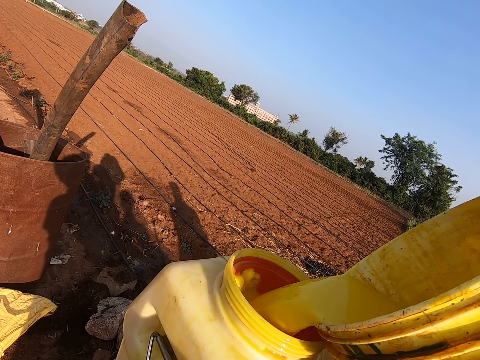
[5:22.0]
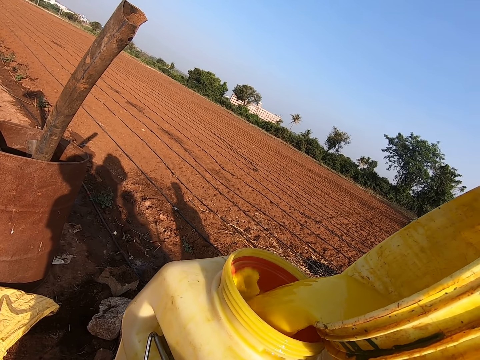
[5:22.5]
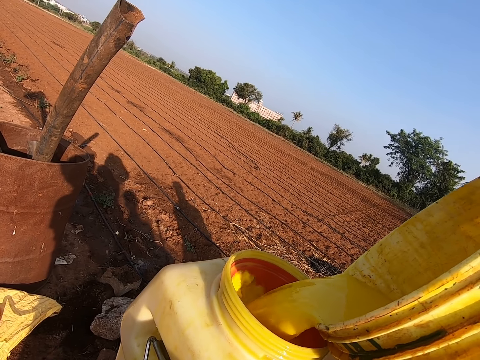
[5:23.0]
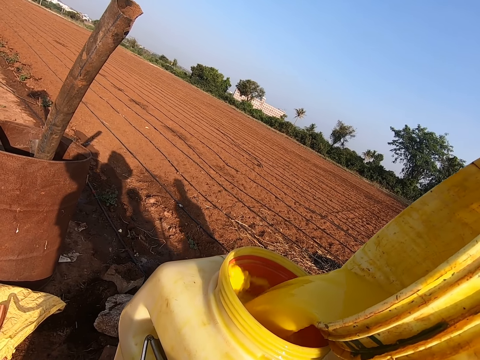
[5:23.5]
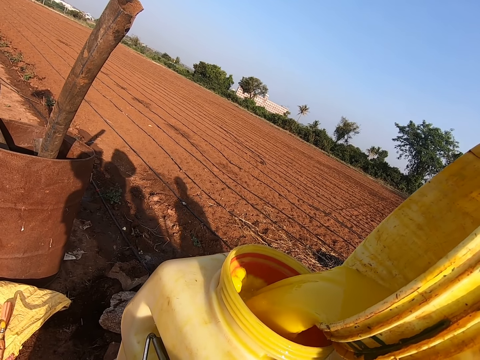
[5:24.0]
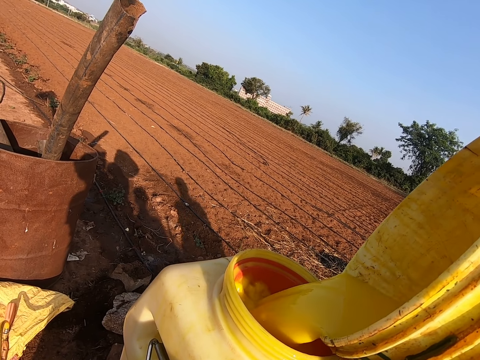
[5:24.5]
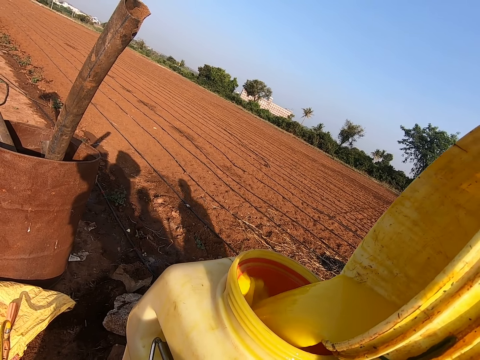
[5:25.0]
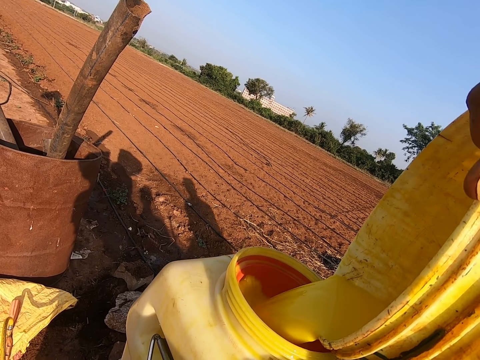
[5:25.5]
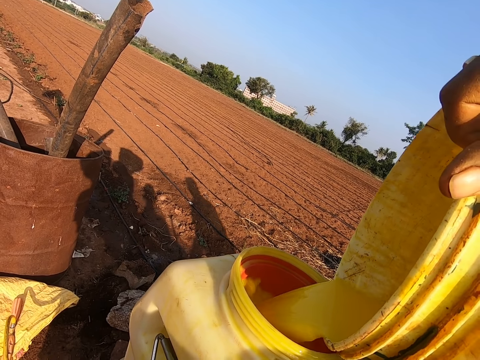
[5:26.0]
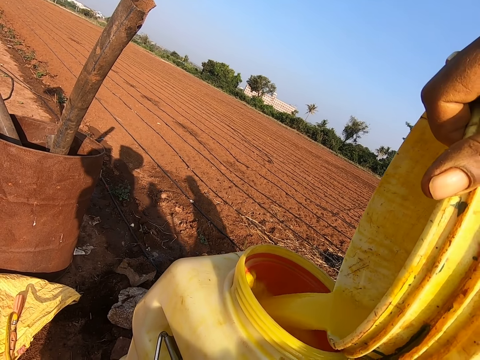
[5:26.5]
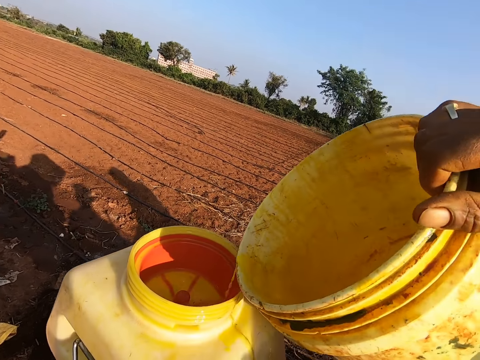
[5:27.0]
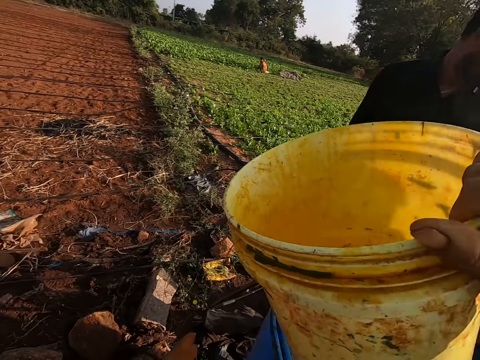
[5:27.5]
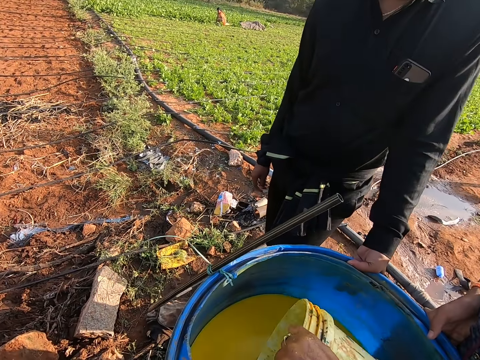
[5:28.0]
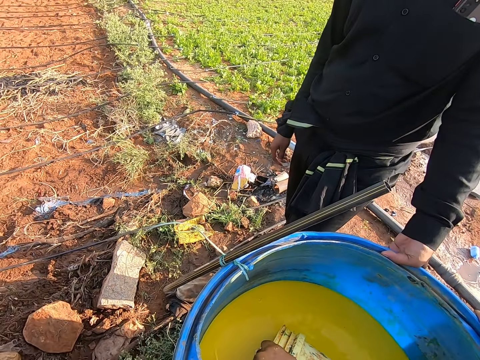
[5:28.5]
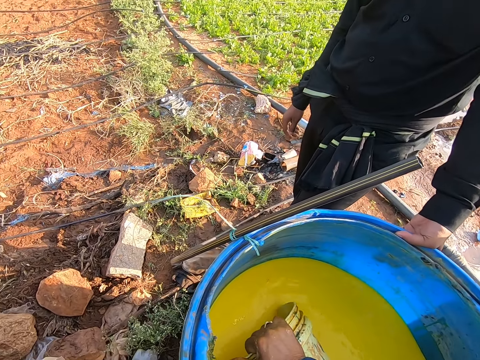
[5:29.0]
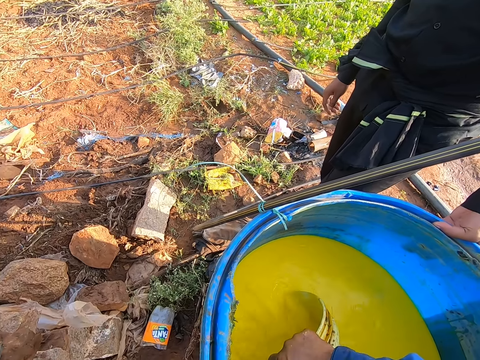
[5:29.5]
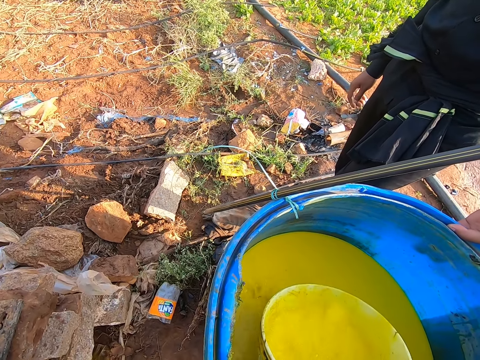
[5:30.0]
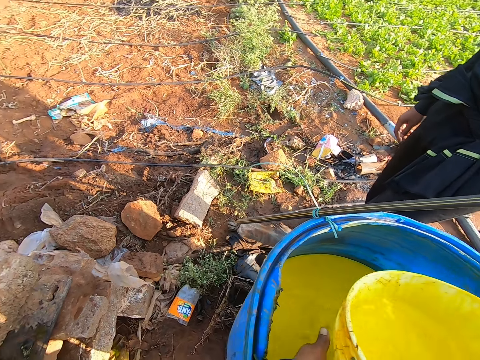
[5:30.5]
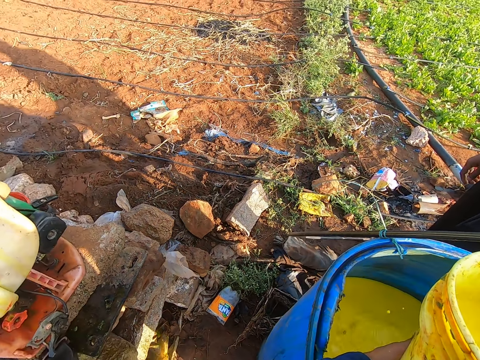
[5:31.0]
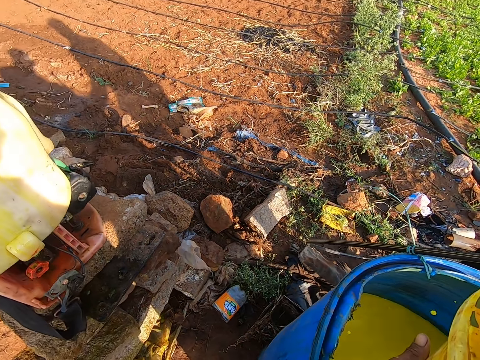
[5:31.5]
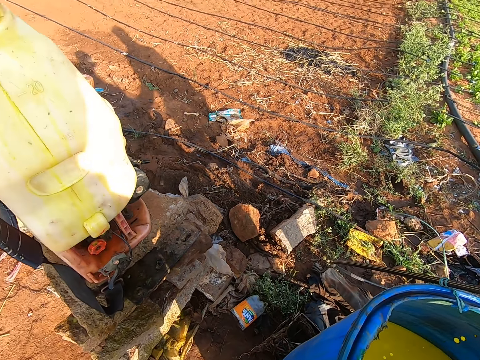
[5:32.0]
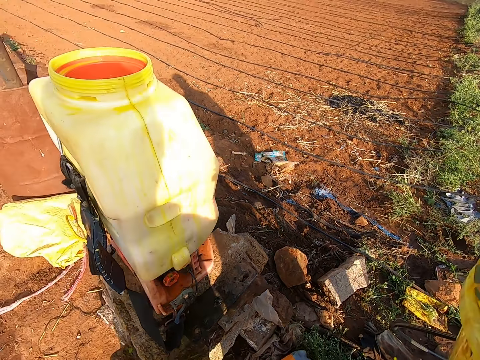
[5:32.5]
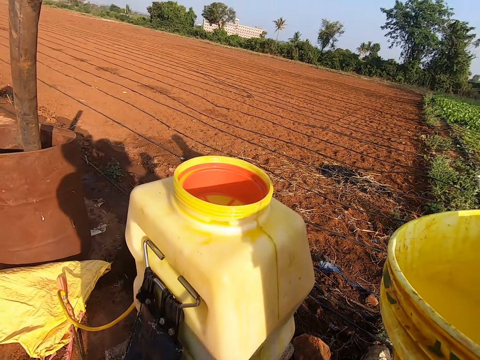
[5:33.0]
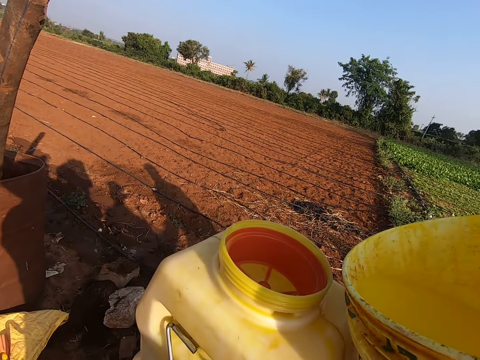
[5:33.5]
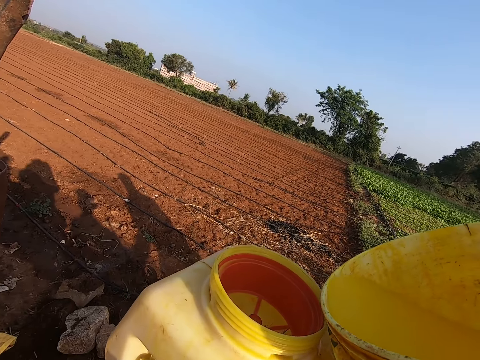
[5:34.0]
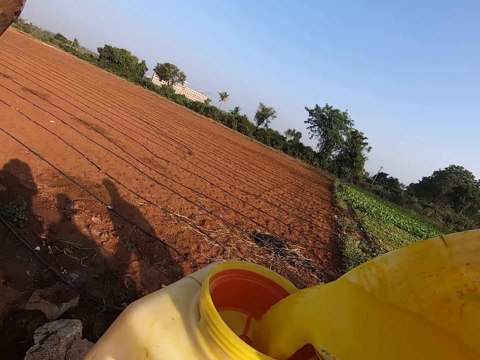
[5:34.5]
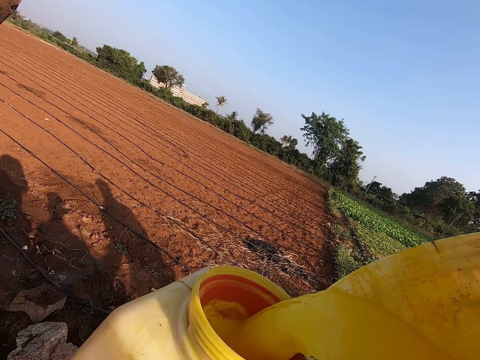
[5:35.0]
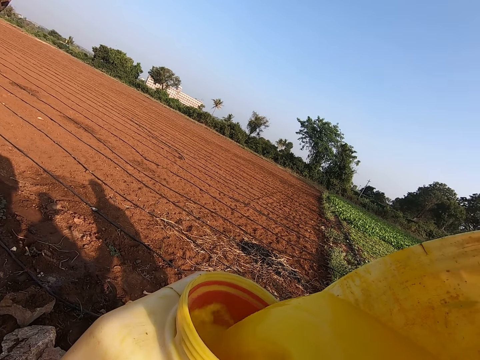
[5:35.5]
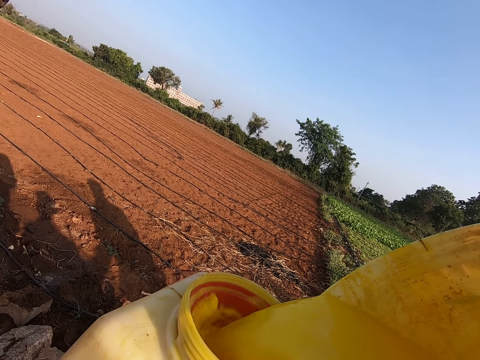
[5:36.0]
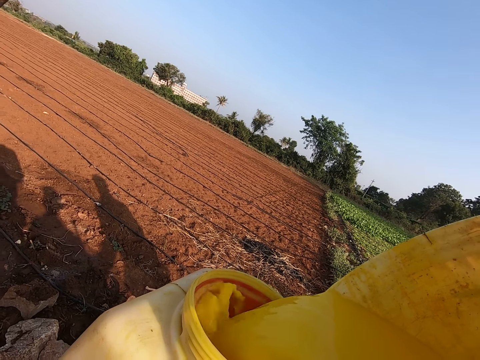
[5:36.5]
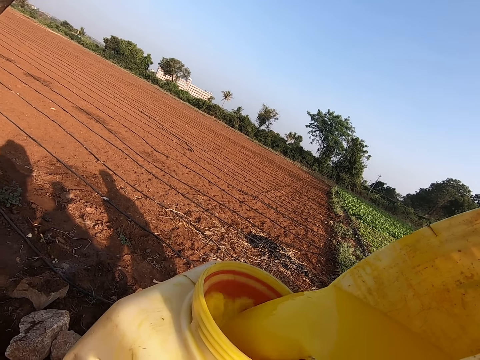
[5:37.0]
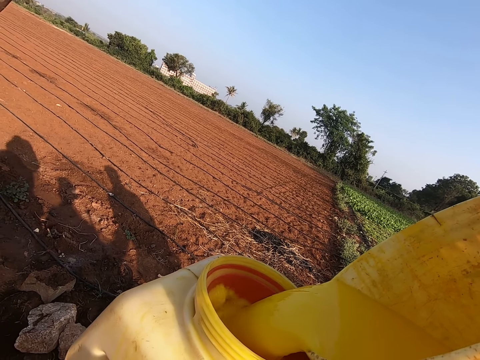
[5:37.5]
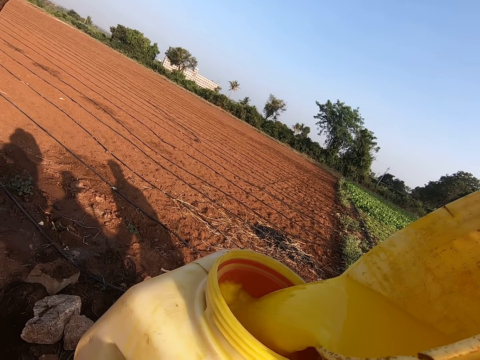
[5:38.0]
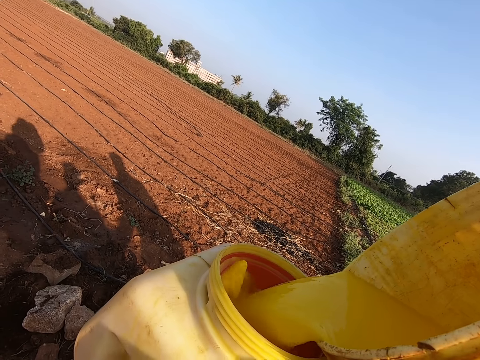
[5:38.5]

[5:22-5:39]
The camera wearer stops pouring liquid. He takes chemical from the drum with the bucket in his right hand. He carries the bucket. He pours chemical in the keg from the bucket in both hands.

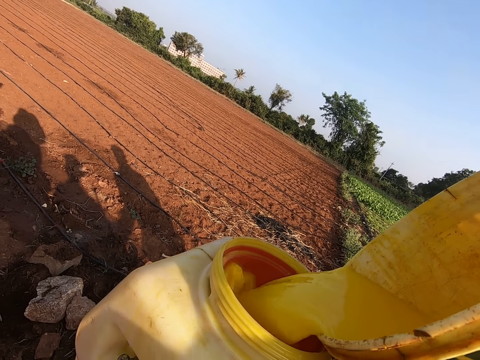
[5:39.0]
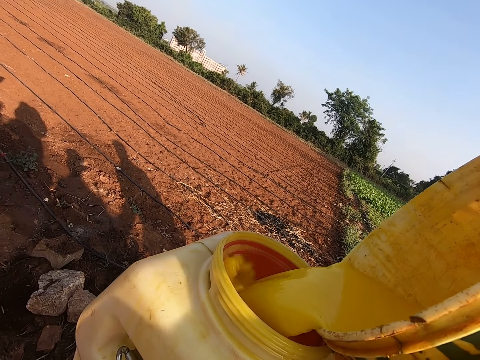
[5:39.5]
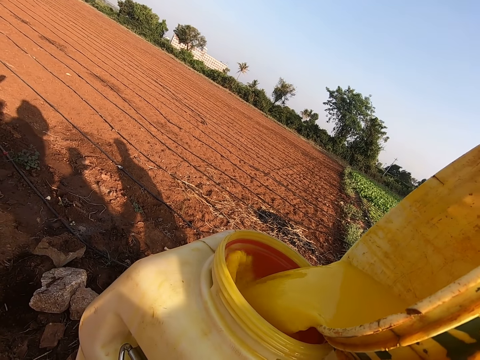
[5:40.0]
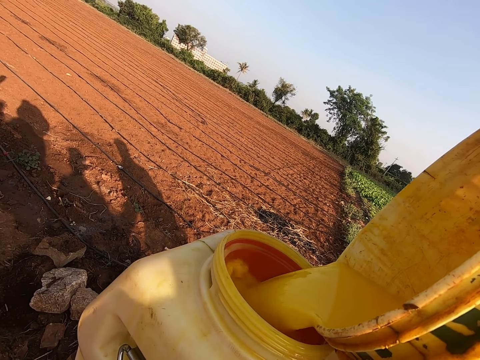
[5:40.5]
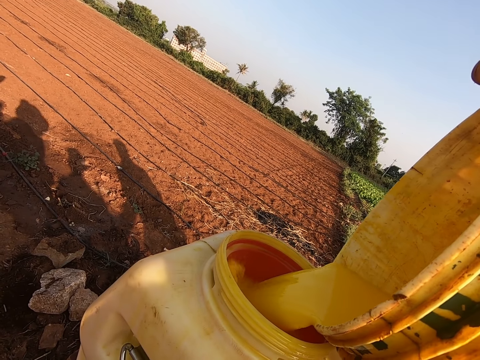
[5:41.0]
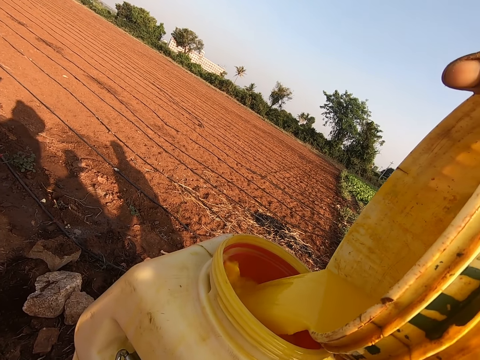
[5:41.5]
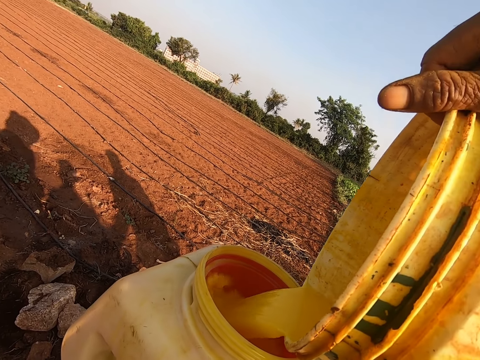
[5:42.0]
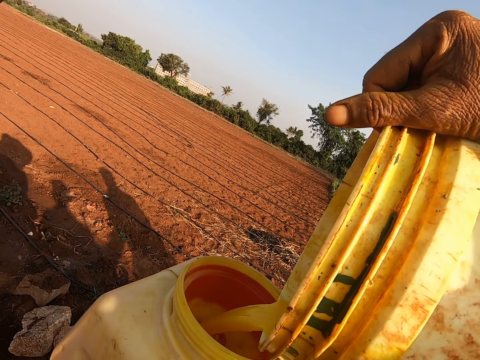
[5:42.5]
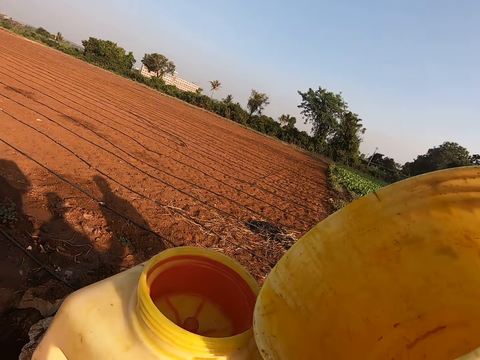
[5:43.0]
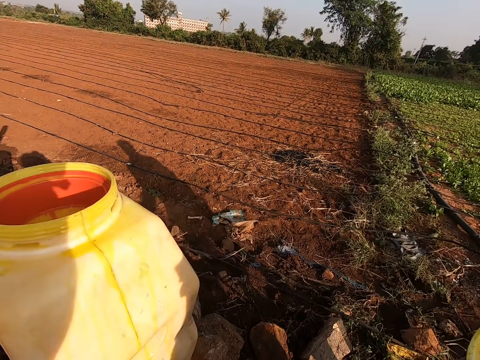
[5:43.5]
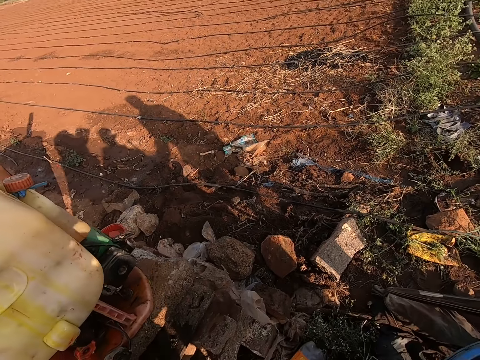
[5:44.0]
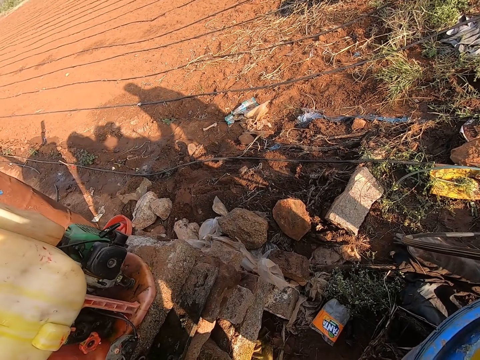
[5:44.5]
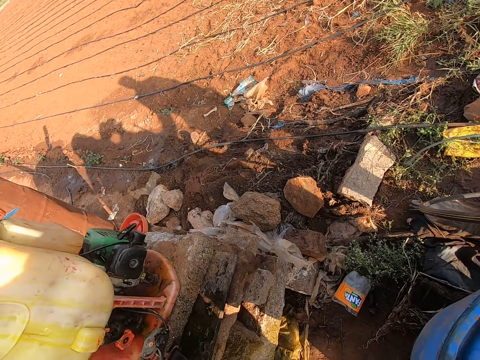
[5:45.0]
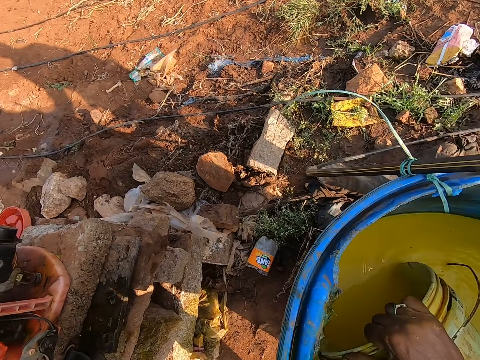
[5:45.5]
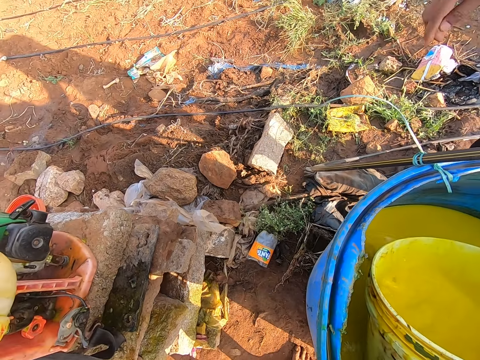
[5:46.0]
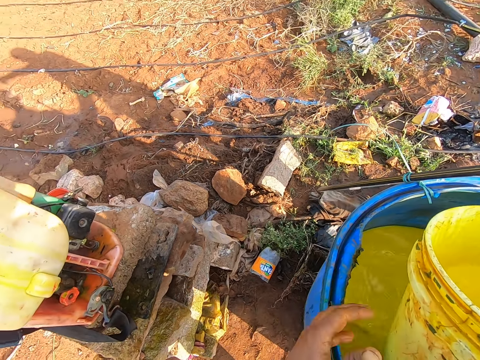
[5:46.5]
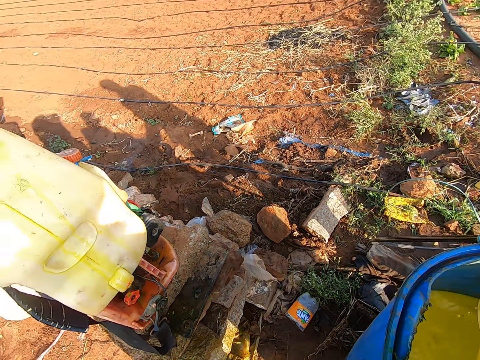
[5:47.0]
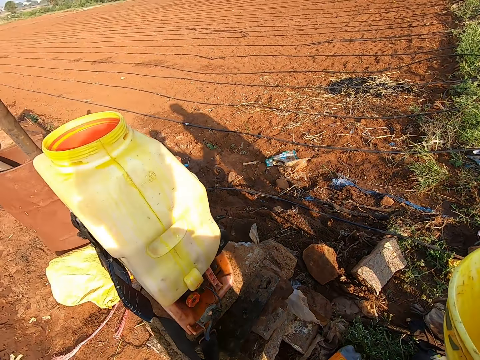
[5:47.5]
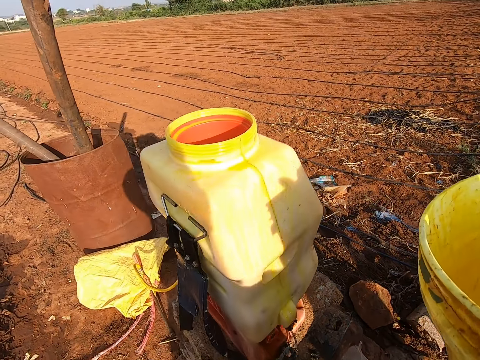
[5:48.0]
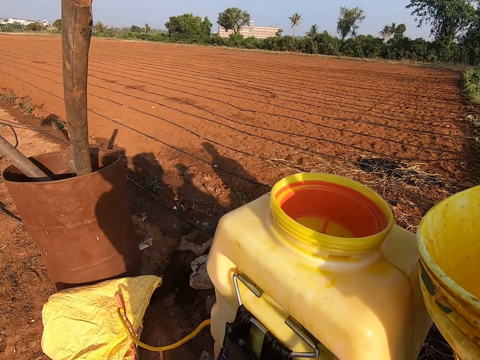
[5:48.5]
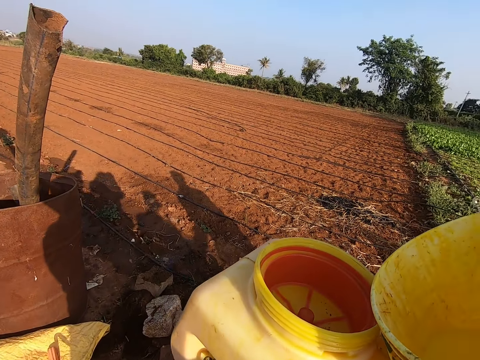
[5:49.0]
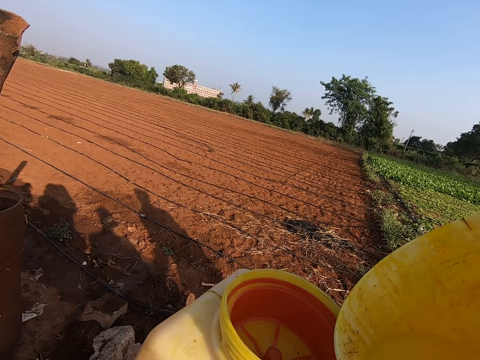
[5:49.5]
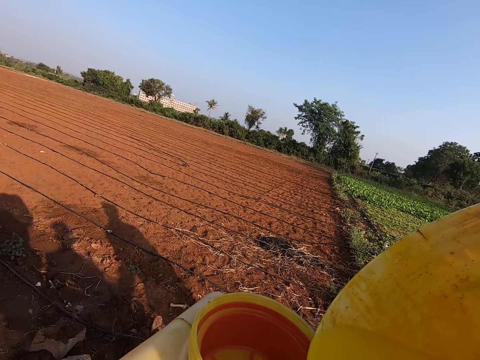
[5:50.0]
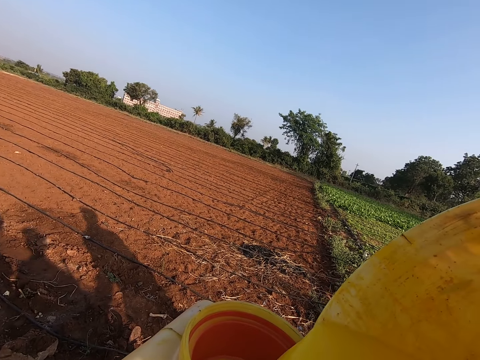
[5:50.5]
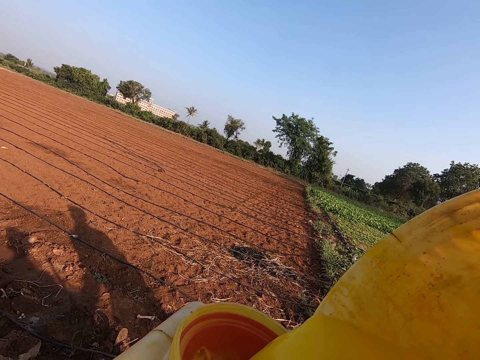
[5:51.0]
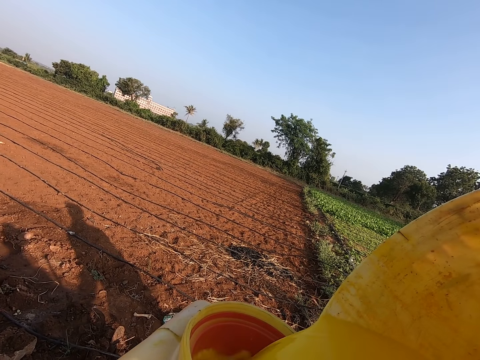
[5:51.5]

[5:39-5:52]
The camera wearer carries the bucket and moves away from the jerrycan. He takes chemical from the drum with the bucket in his right hand. He bends towards the bucket. He carries the bucket. He pours chemical in the knapsack sprayer from the bucket in both hands.
